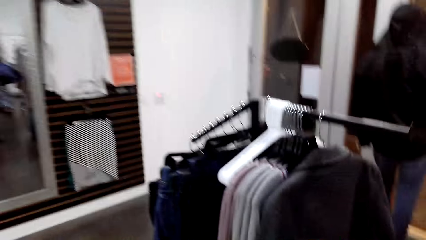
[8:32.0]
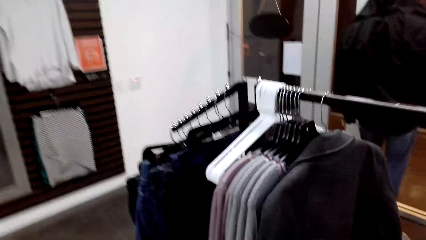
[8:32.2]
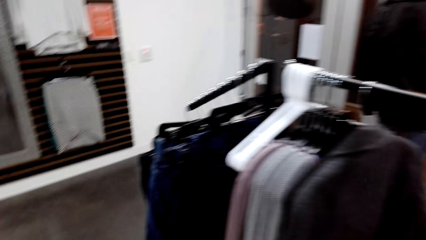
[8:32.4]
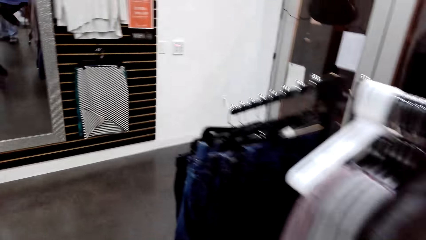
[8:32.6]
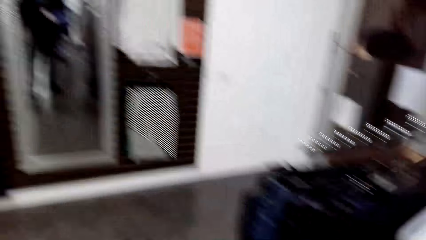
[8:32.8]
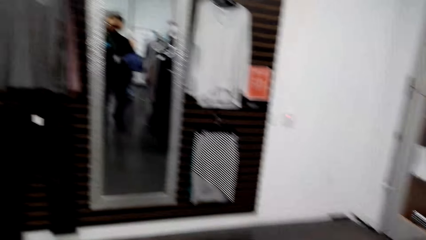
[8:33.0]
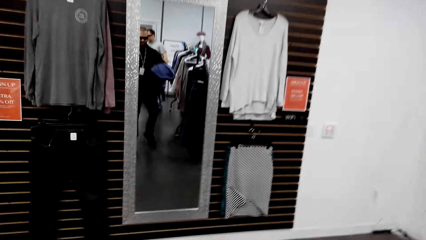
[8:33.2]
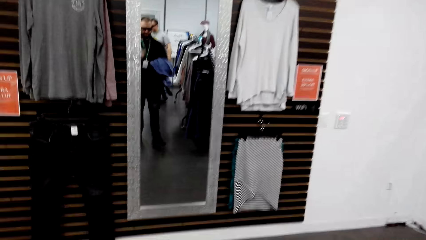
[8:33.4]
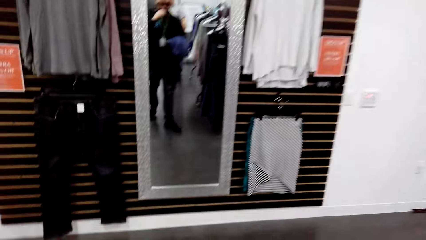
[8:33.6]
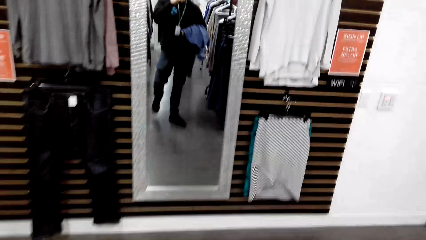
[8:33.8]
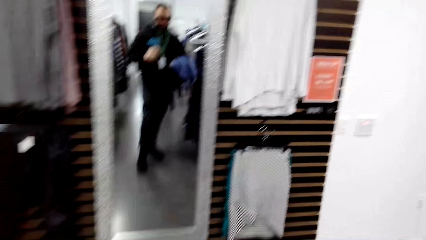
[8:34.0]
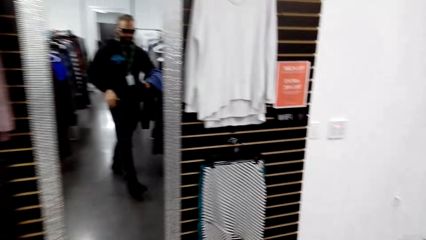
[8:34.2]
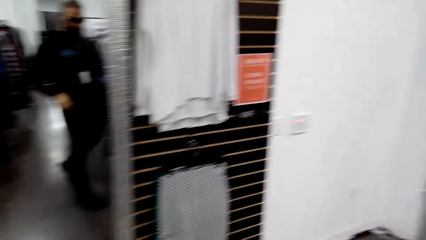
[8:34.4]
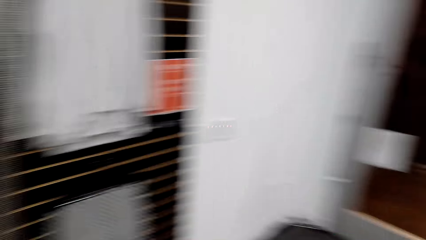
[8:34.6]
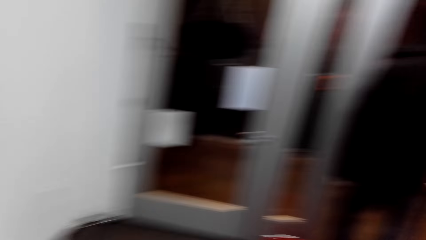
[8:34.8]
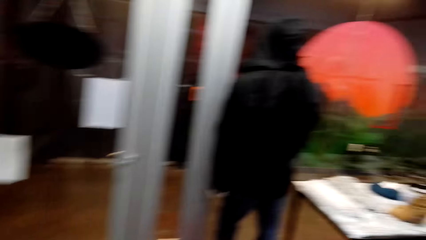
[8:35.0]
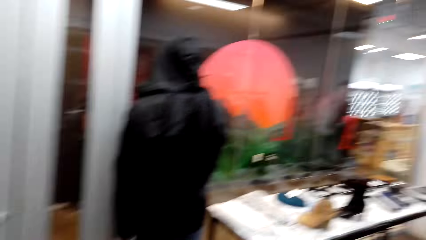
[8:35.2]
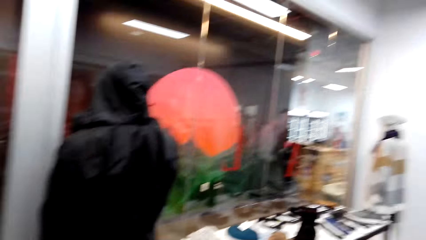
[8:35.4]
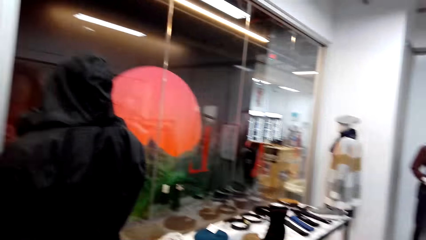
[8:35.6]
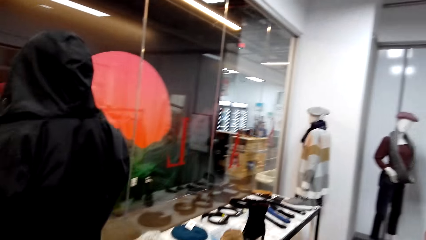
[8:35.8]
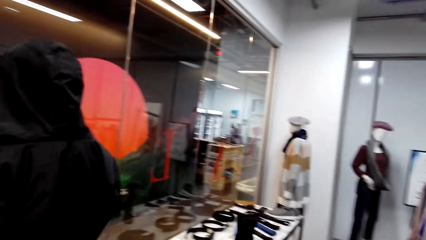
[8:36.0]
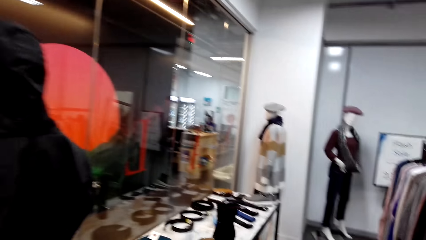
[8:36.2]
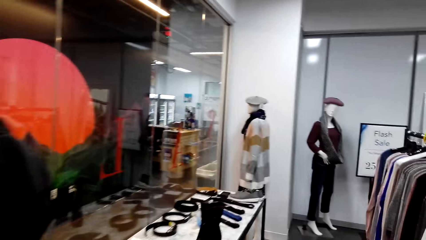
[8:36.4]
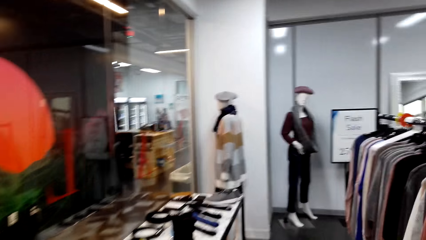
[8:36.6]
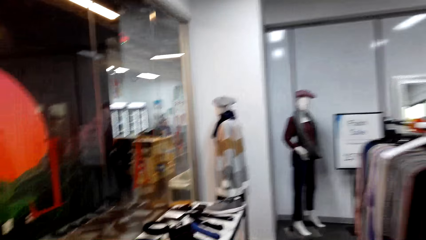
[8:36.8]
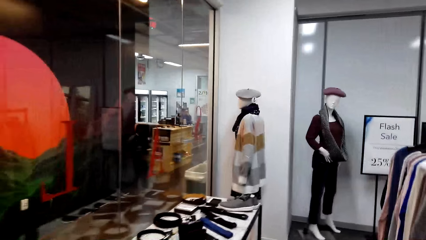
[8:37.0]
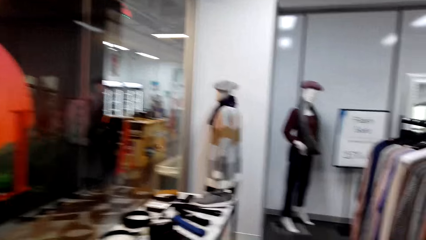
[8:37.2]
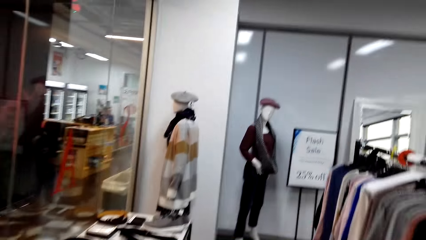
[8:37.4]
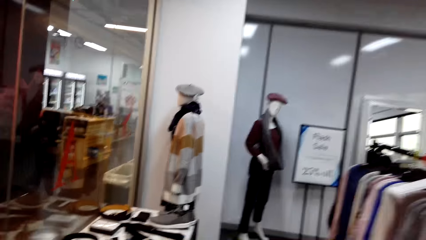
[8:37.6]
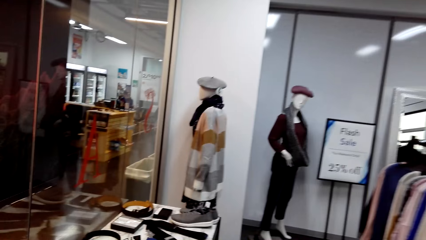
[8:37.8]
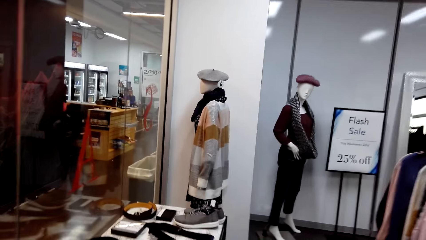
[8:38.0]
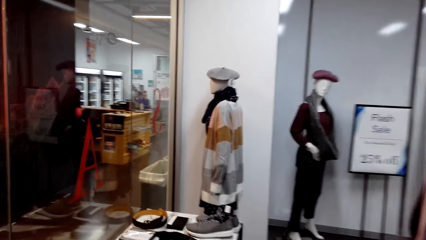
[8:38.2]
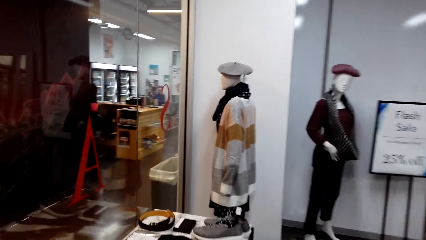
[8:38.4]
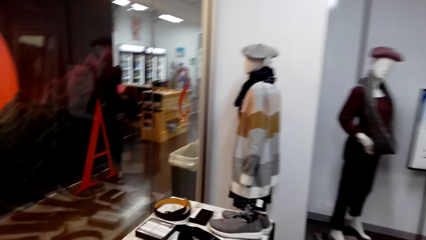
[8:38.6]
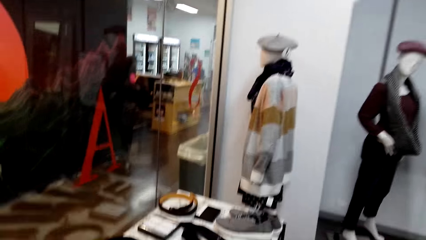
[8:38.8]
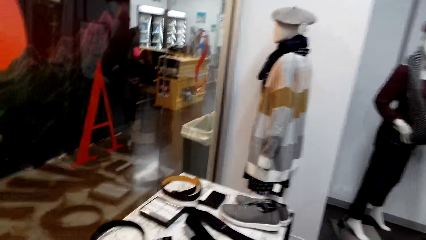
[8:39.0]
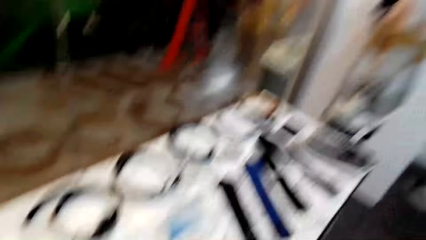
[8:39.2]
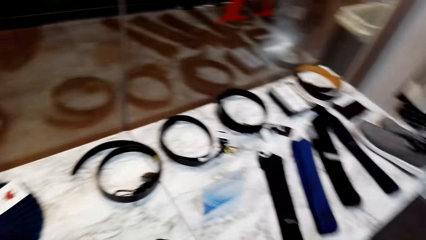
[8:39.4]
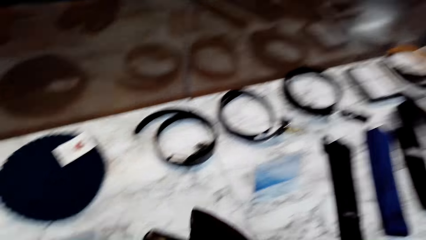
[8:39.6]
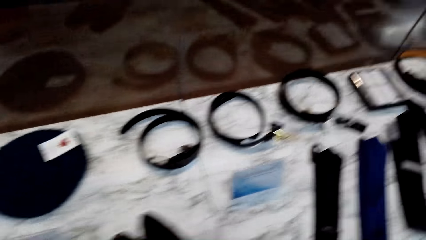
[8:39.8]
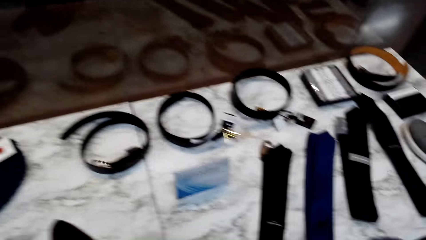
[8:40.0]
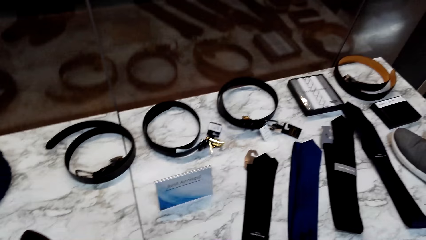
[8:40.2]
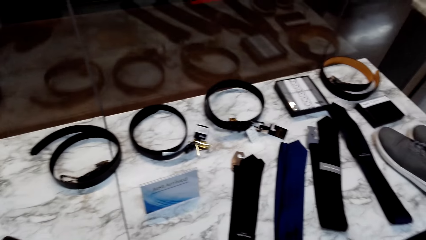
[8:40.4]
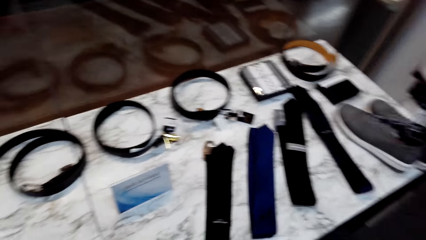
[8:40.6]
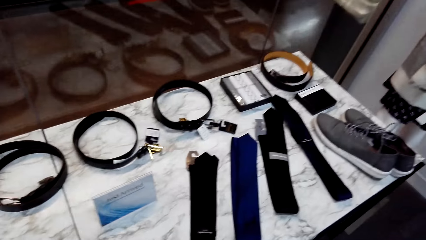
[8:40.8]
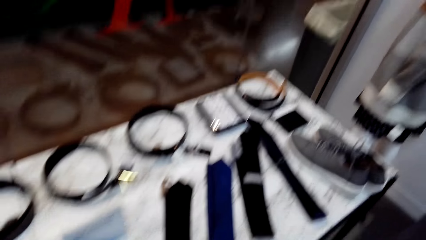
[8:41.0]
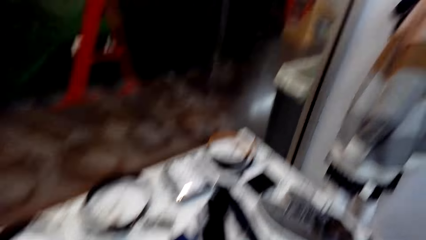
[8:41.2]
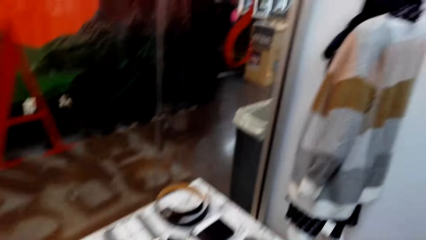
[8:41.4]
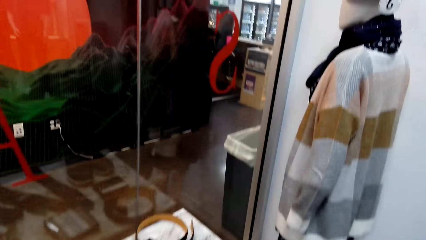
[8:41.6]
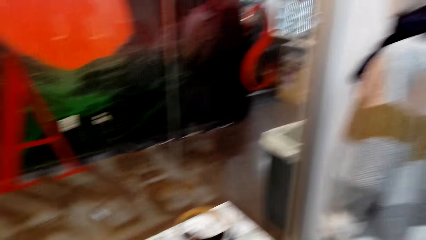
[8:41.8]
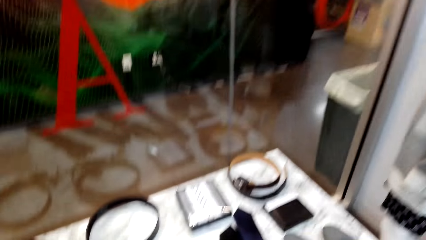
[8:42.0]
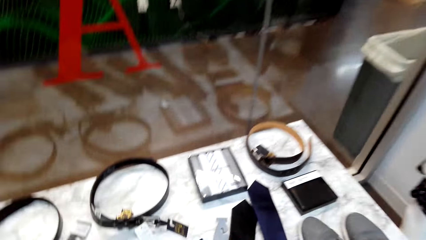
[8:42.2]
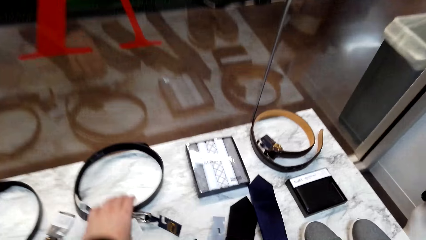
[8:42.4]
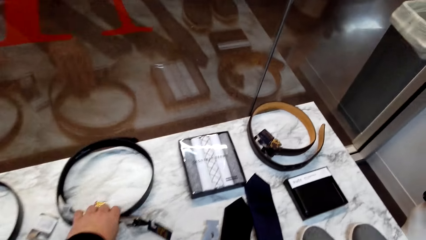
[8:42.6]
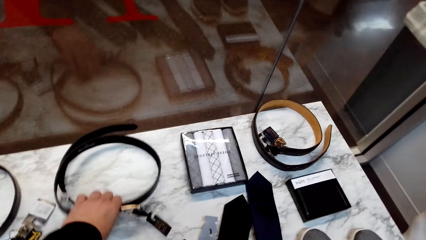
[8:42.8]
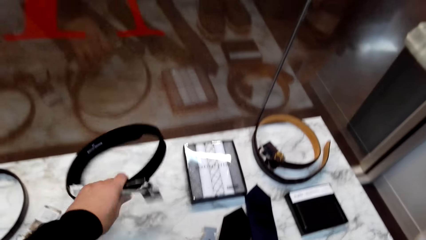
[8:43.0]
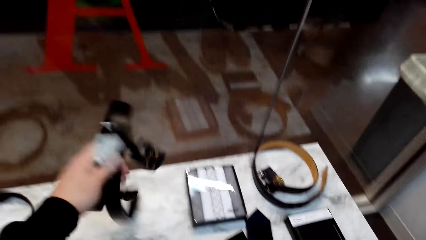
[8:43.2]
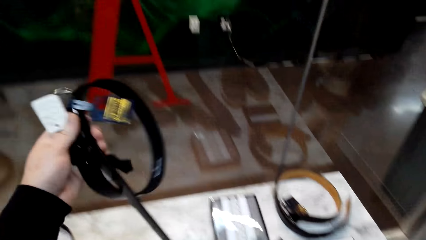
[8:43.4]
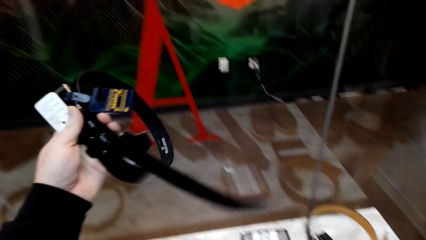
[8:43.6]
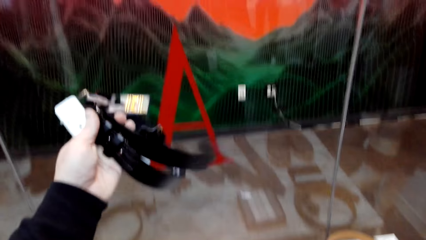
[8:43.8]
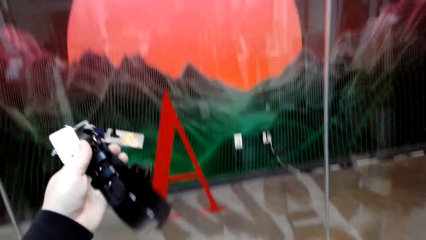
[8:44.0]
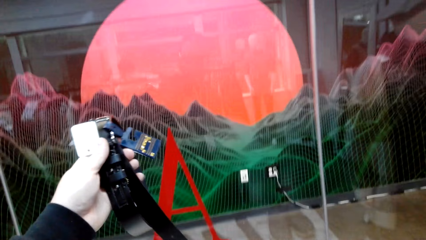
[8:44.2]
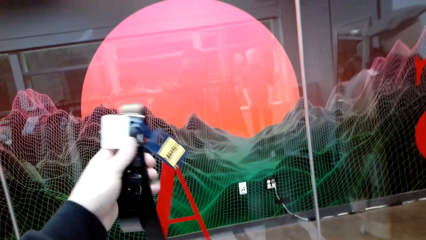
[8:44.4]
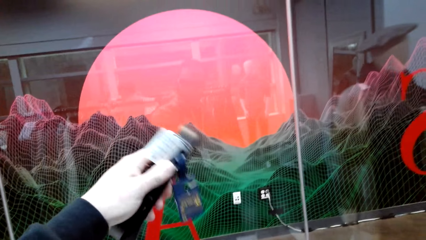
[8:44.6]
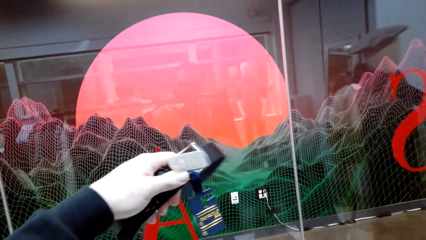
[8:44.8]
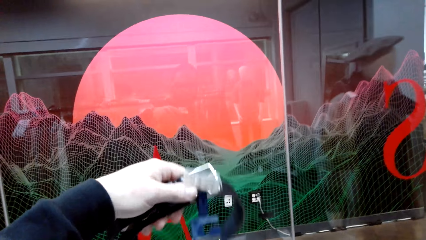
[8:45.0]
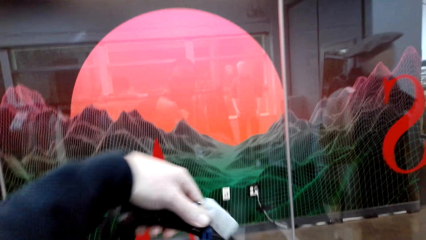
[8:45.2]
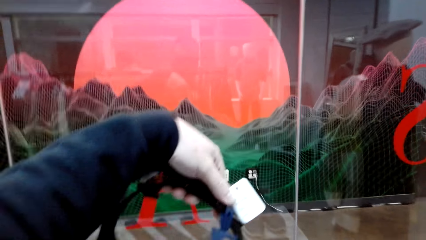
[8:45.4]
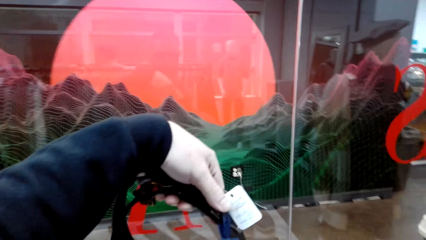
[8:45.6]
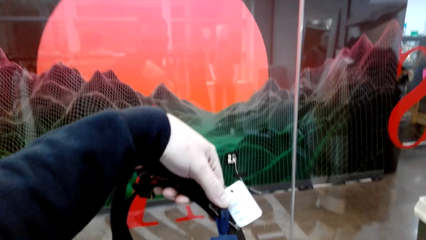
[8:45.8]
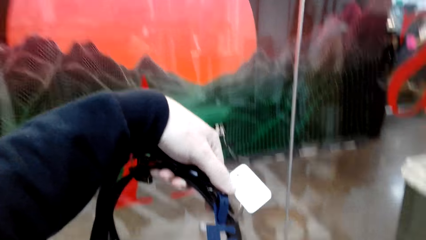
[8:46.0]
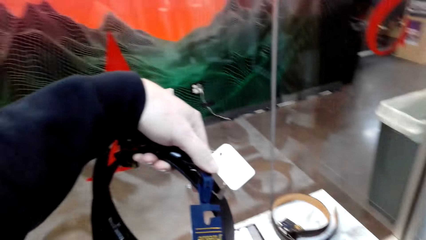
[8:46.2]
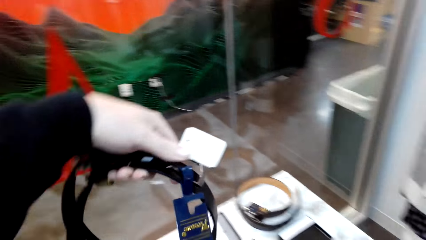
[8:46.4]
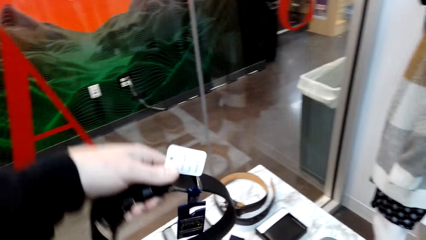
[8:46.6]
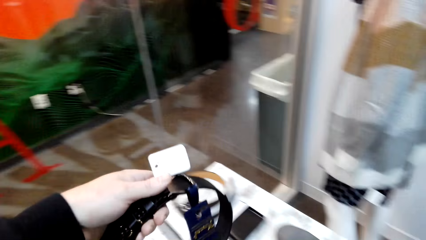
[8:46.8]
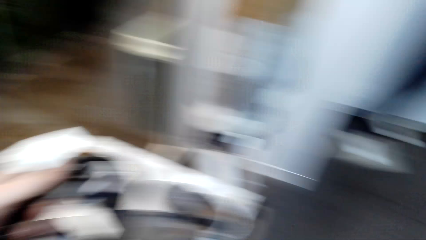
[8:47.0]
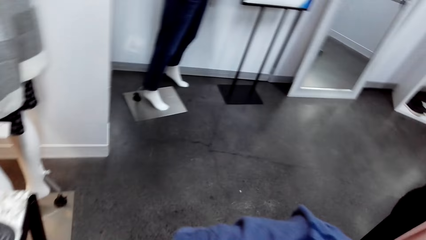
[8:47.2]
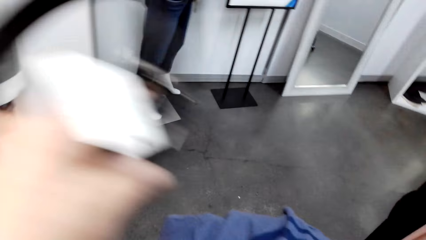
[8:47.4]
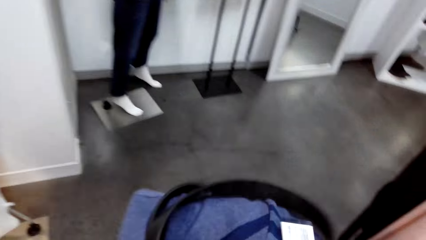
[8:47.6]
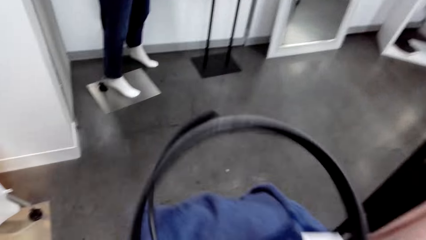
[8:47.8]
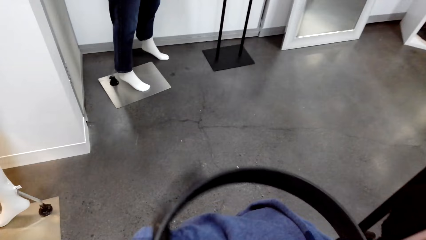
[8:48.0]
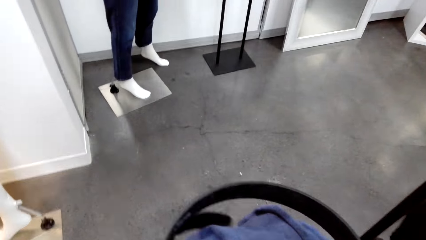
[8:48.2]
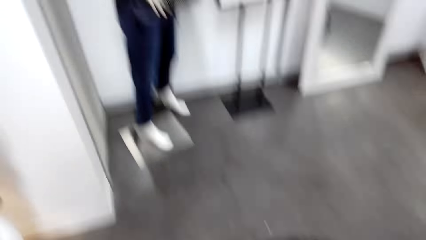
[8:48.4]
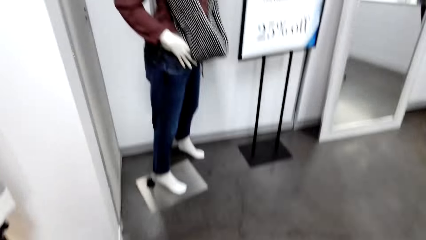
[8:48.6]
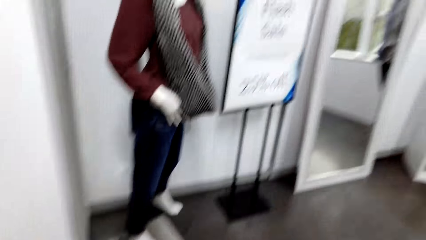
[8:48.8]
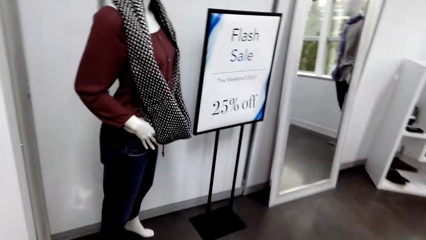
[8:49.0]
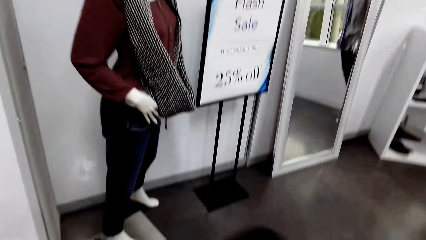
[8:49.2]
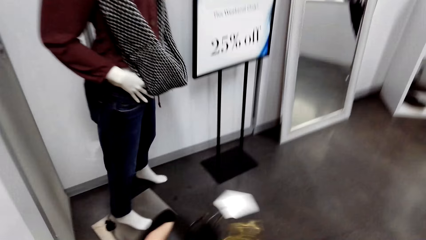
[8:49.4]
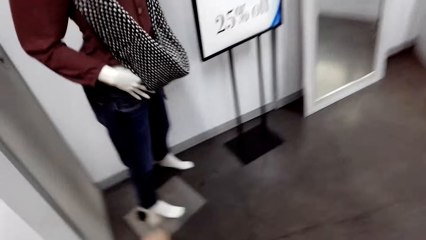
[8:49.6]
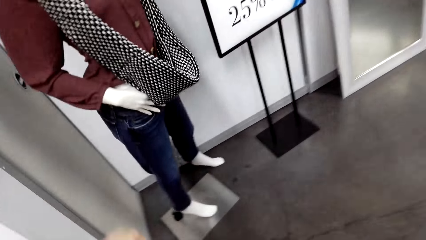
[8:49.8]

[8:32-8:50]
The camera wearer walks around the boutique. They touch a belt. They pick the belt on the table. They stare round at the belt. They raise the belt. They hold the belt. They carry the belt with clothes in the room.
